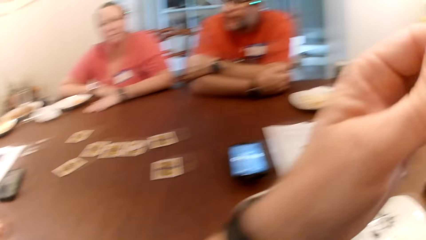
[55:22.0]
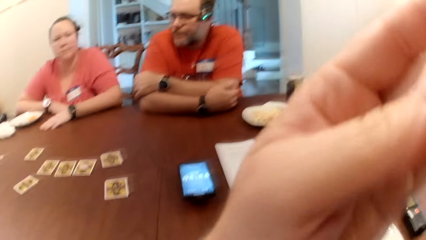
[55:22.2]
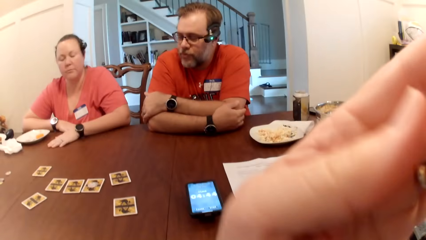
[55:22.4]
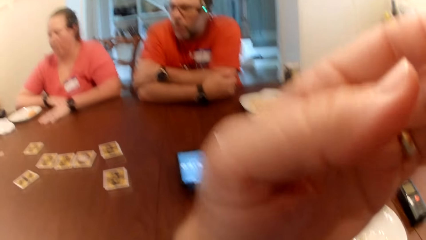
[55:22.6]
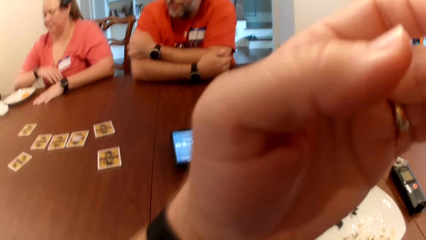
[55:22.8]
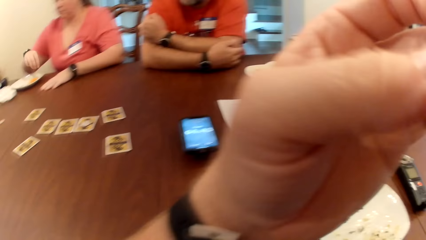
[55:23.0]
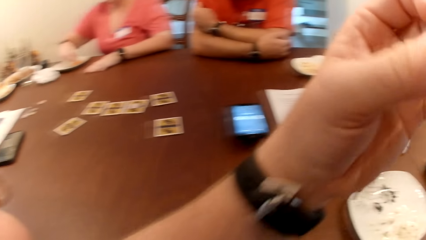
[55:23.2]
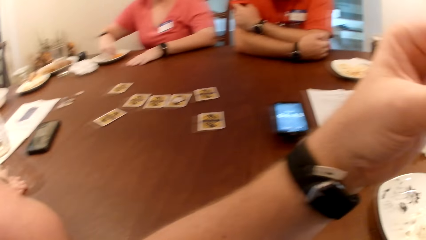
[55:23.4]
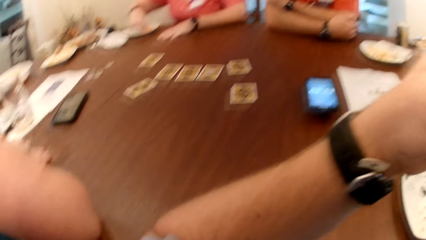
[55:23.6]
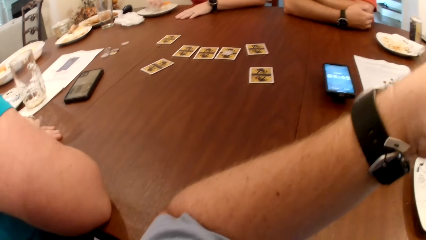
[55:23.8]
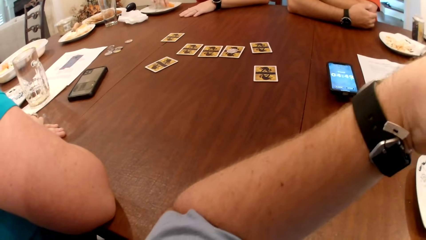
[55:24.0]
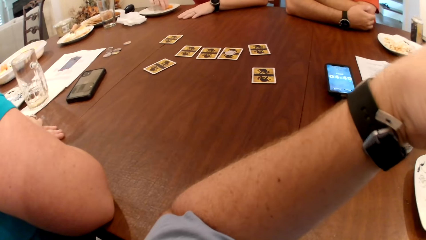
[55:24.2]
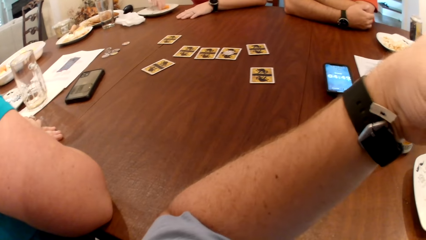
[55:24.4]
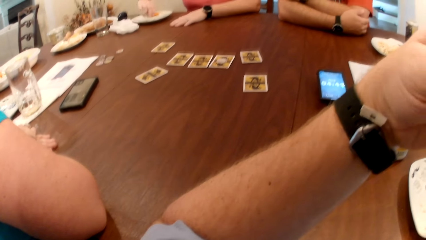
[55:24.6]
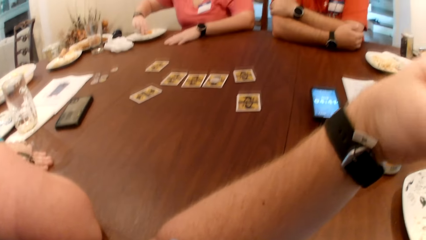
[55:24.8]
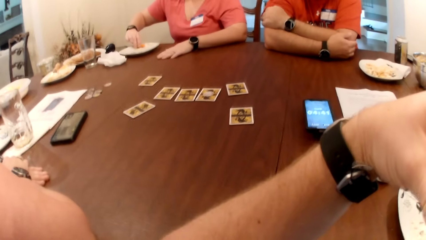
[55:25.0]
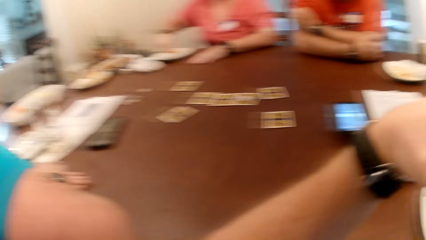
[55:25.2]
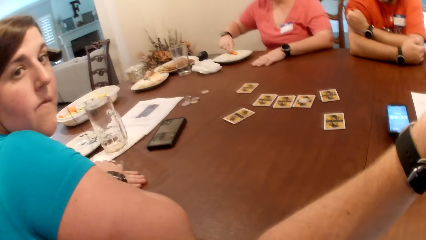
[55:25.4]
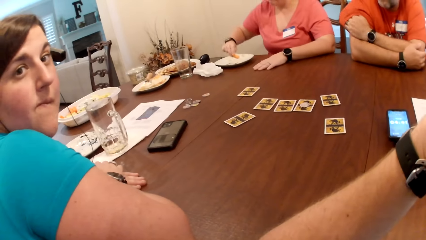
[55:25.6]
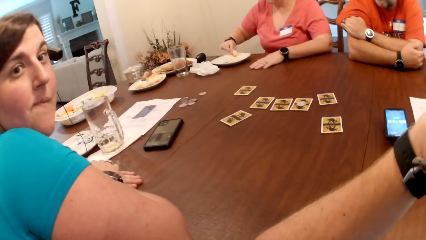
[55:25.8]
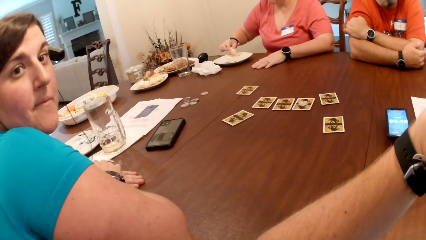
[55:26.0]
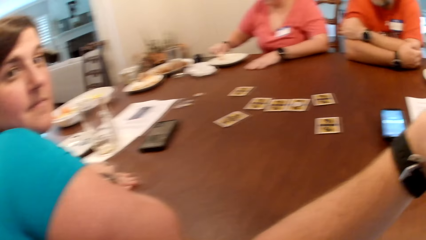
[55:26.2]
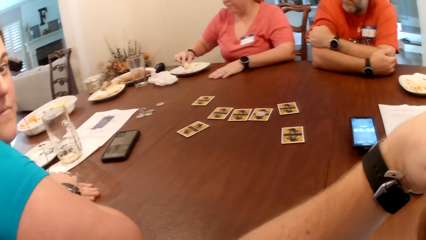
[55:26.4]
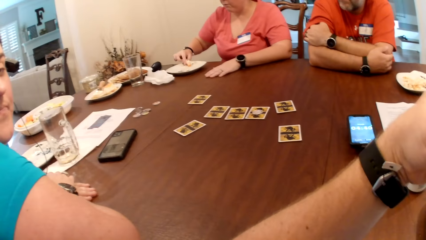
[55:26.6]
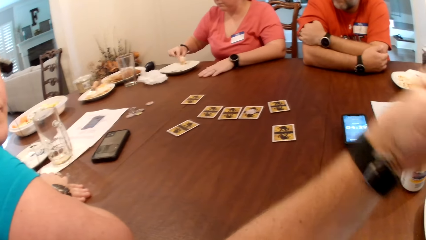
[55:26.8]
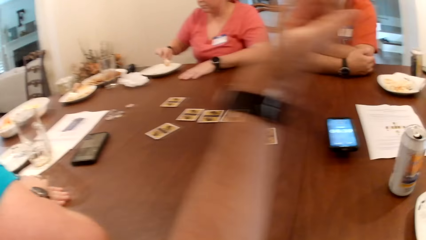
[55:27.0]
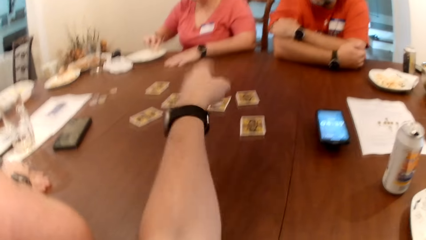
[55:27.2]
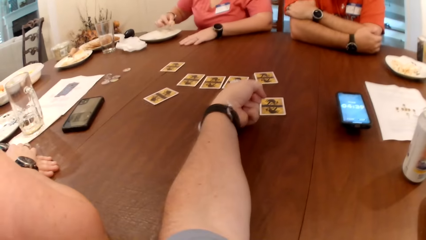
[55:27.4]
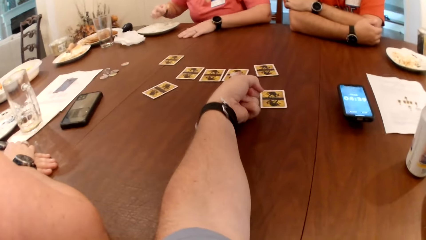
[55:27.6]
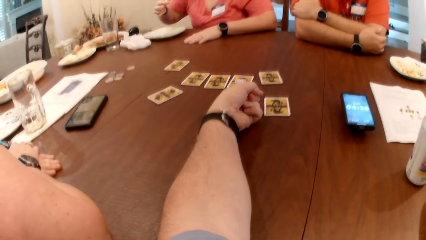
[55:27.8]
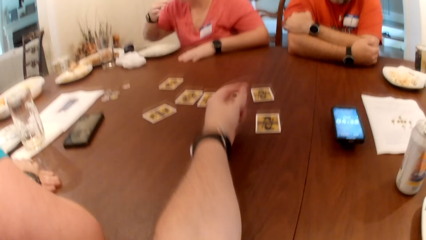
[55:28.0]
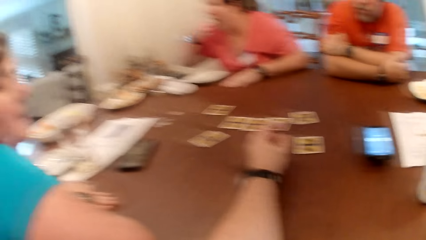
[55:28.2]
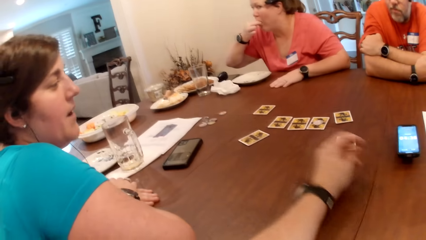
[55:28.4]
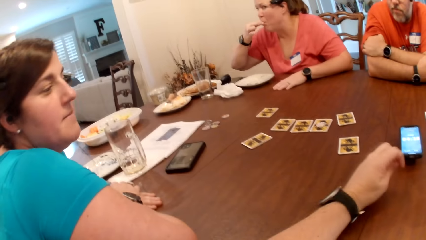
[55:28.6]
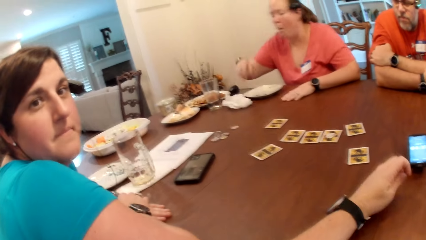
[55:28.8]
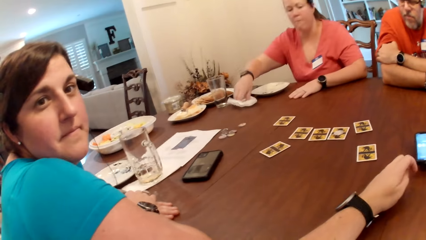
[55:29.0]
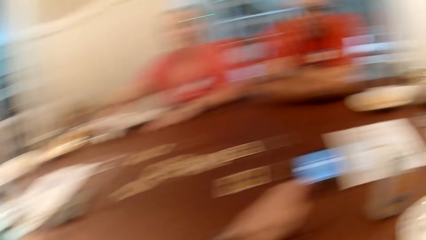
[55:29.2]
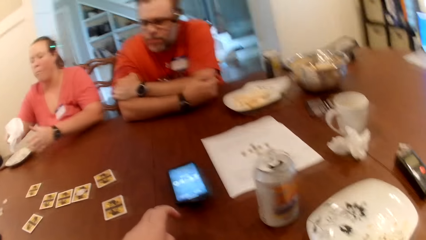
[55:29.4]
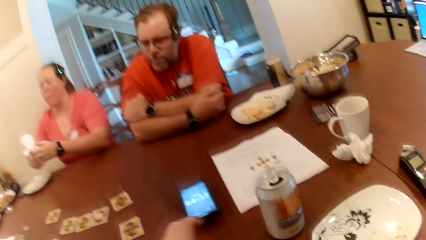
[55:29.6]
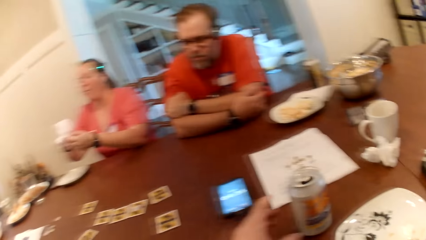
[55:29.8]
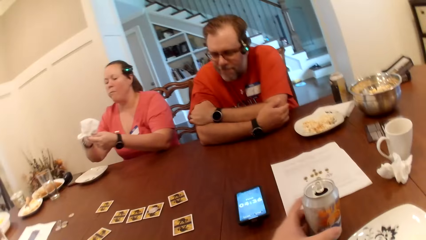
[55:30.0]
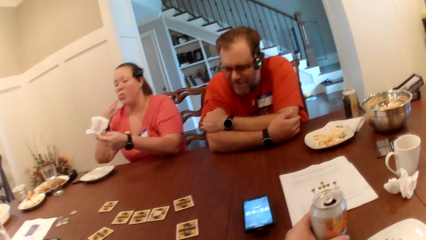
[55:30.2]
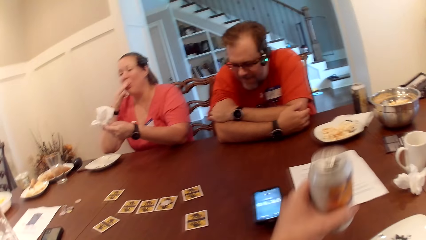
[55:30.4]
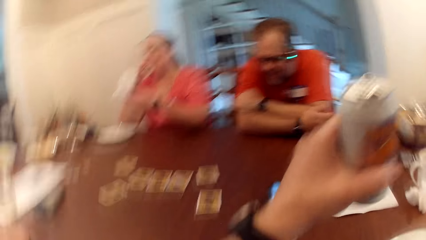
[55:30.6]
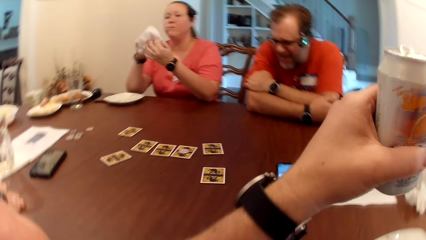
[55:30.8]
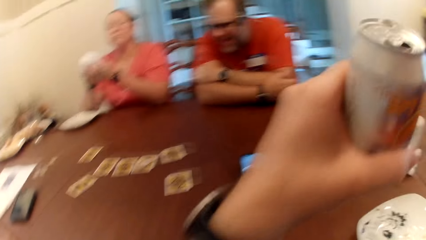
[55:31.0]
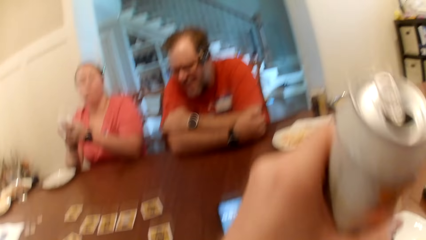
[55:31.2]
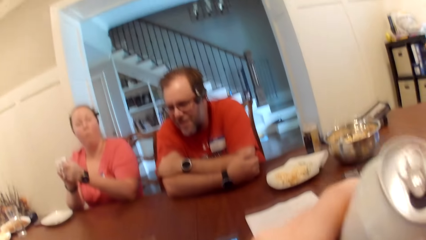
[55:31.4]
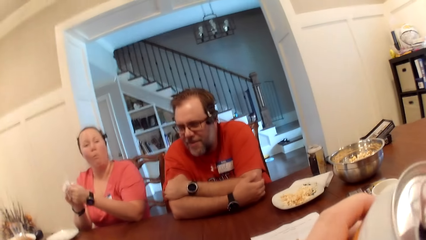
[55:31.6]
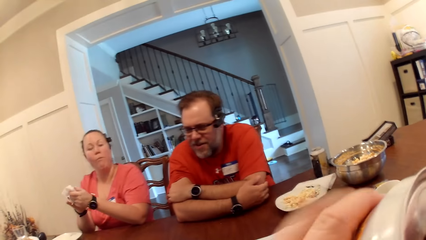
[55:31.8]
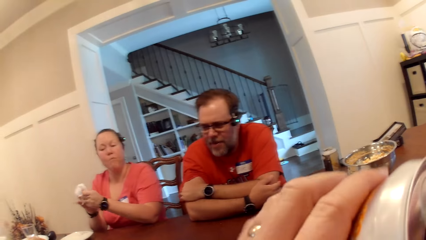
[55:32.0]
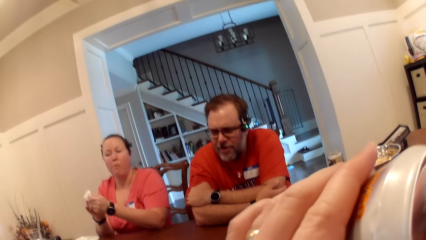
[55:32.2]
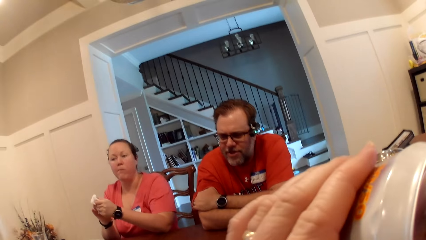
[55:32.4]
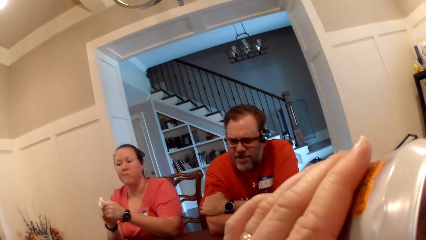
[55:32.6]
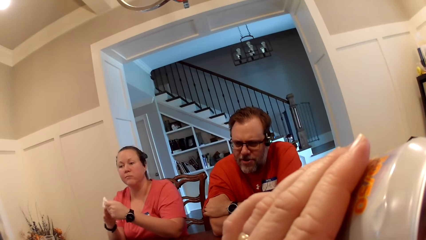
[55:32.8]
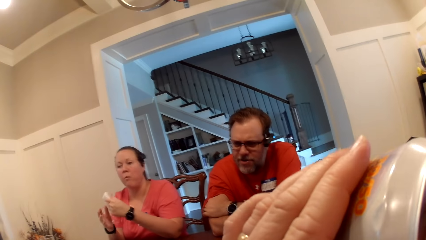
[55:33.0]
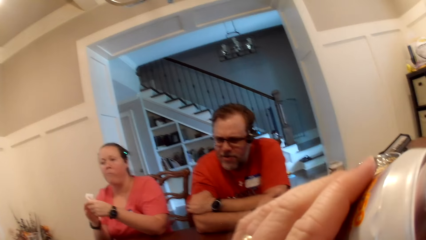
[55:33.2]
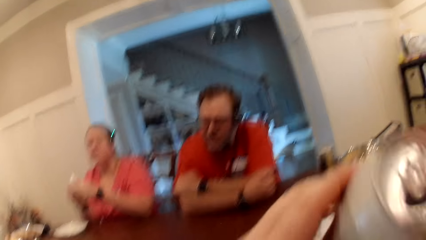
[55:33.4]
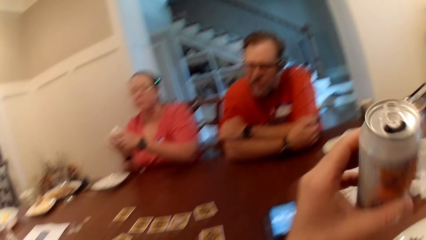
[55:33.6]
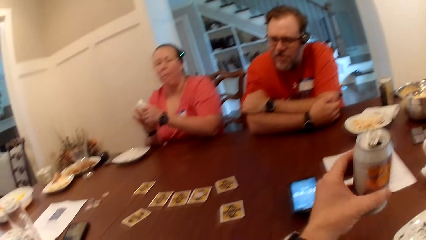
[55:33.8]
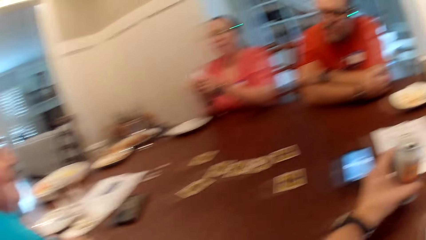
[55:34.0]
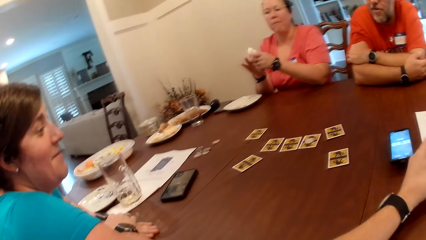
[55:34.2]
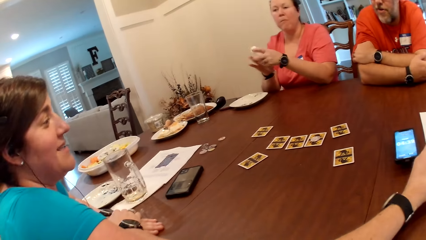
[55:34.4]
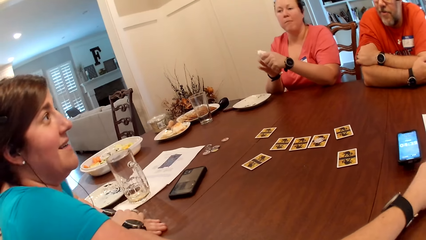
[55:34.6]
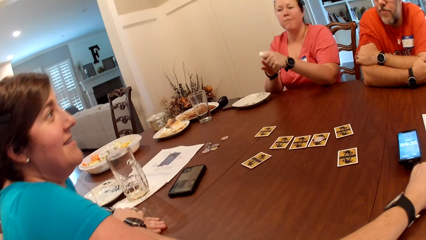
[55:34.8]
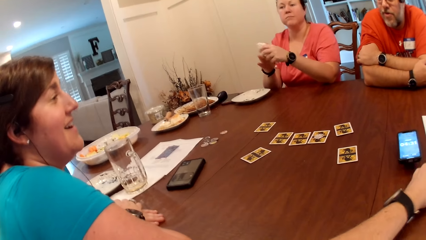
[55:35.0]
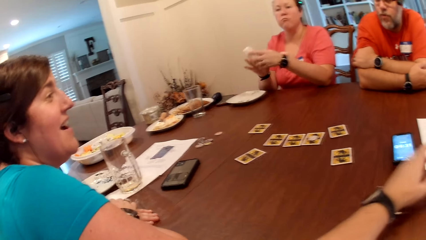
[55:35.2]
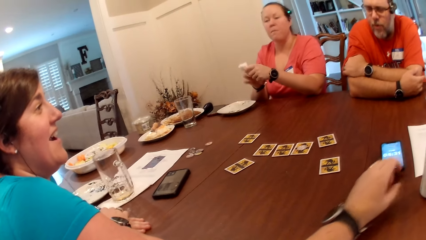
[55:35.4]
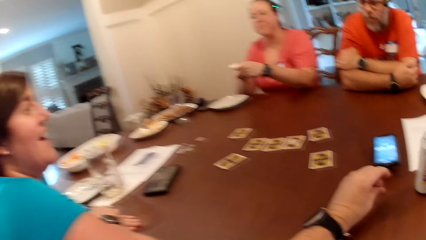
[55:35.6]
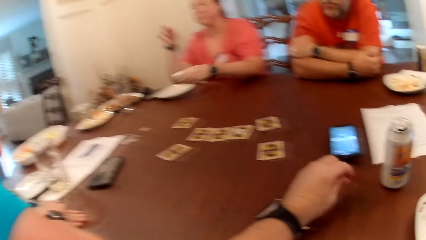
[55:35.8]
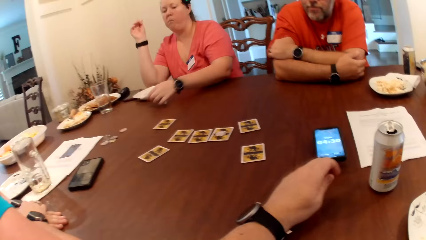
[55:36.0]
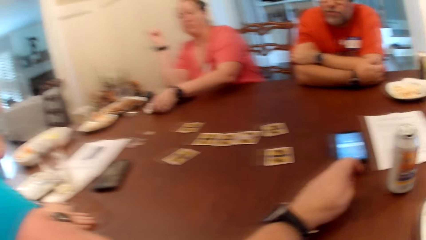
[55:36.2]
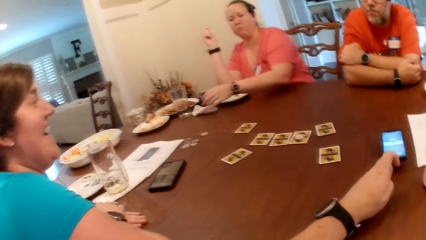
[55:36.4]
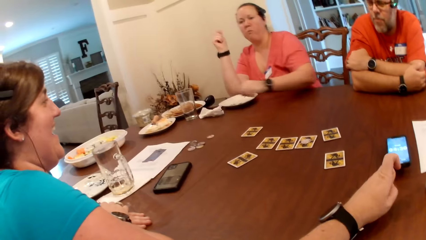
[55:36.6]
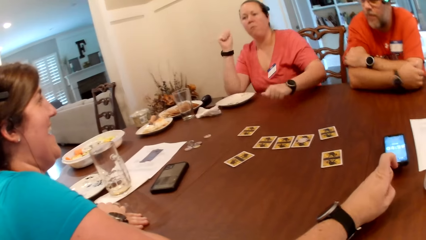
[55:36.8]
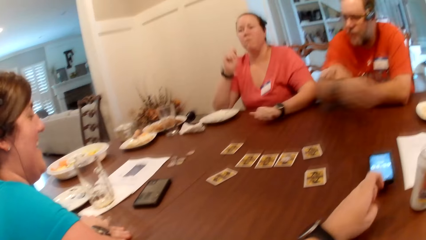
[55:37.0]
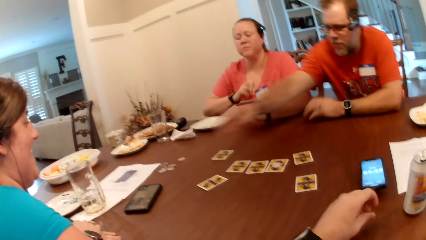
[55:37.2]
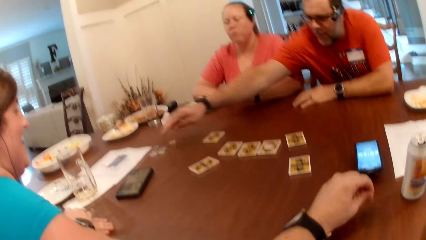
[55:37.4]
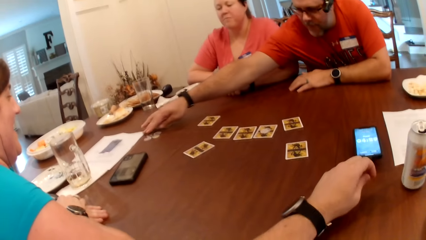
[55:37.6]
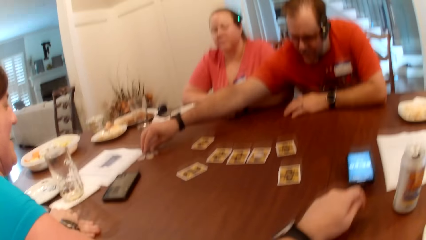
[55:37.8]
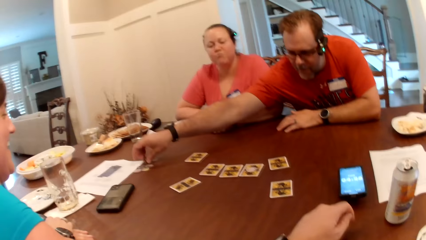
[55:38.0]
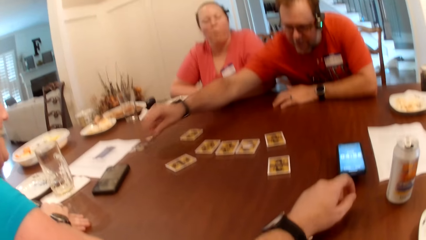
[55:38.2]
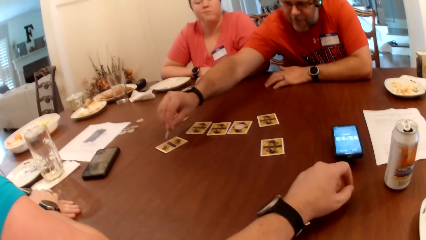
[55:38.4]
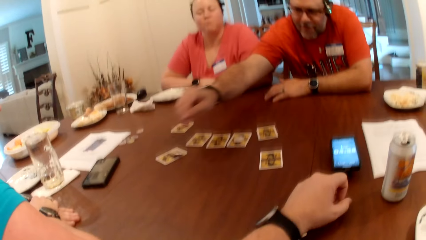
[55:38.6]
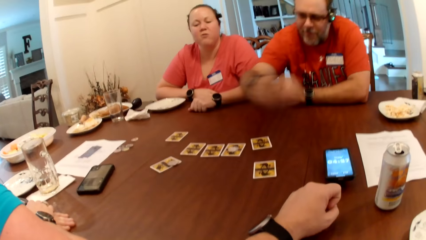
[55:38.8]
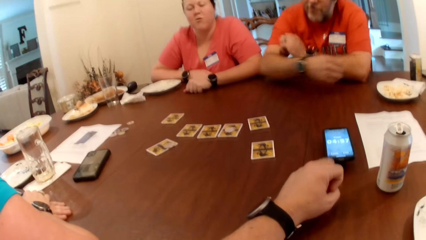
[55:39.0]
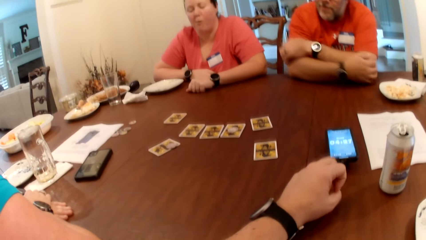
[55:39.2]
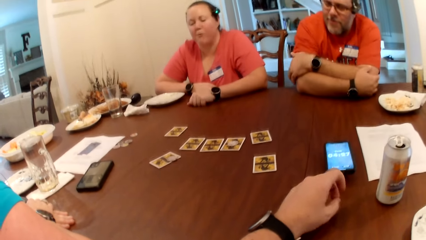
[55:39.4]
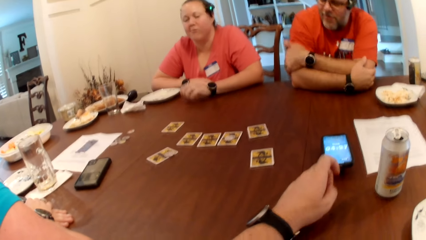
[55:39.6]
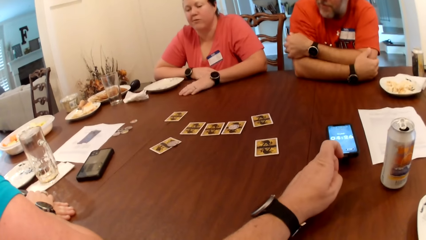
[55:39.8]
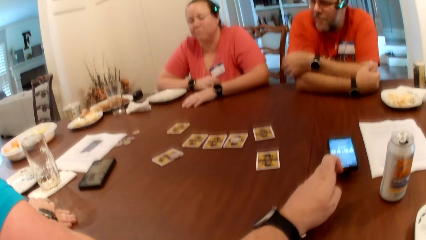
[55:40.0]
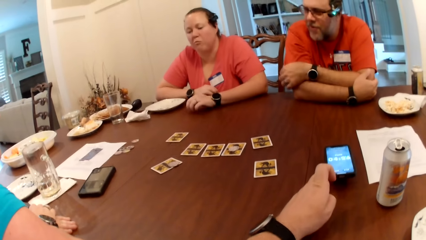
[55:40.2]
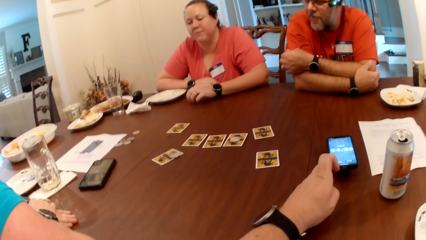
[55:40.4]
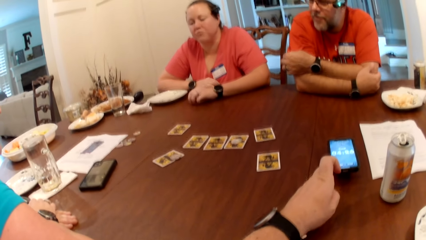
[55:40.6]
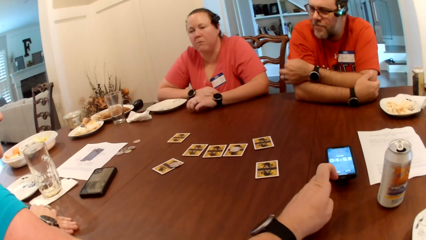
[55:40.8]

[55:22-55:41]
The camera wearer scratches his face. A woman eats the popcorn with her right hand. The camera wearer converses with another woman. A third woman eats a kebab. The first woman wipes both hands with a tissue. The second woman converses with the camera wearer. The camera wearer carries the can of drink from the table with his left hand. A man laughs at the second woman. The camera wearer drinks from the can on the table with his left hand. The third woman wipes hands with a serviette. The camera wearer drops the can on the table with his left hand. The second woman converses with the camera wearer. The third woman drops the tissue on the table with her left hand. The man picks a coin from the table with his right hand. The man drops the coin on a card on the table with his right hand and folds hands.
